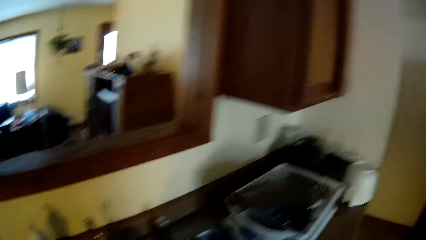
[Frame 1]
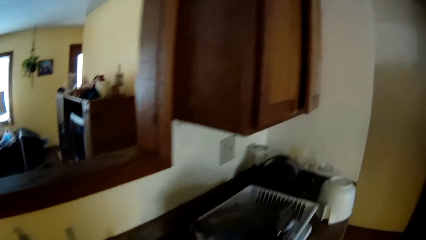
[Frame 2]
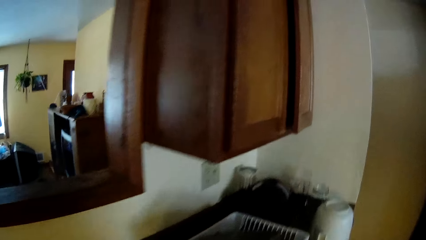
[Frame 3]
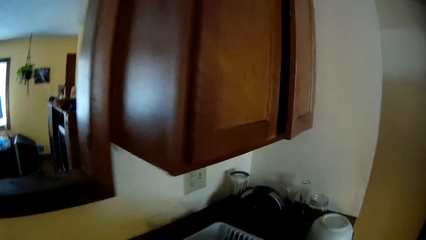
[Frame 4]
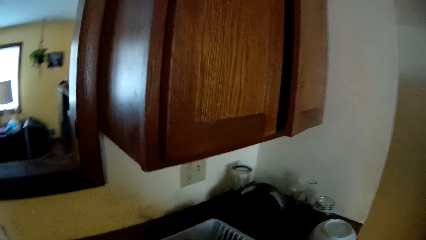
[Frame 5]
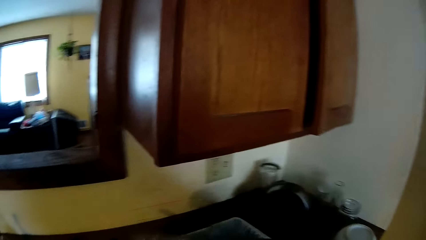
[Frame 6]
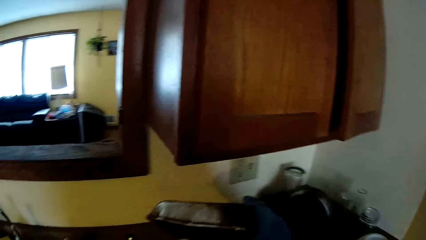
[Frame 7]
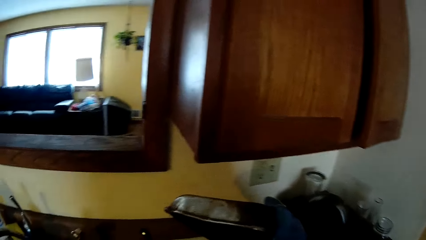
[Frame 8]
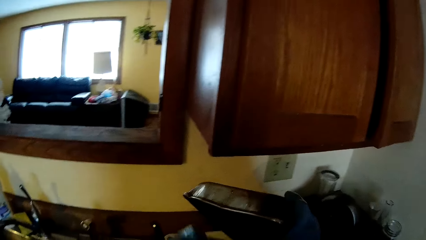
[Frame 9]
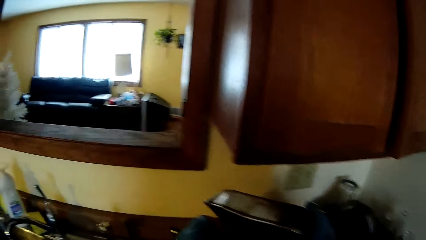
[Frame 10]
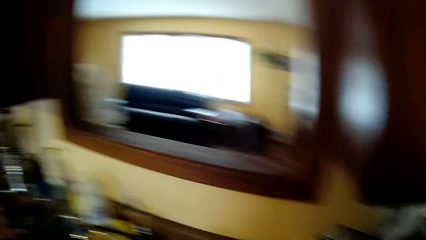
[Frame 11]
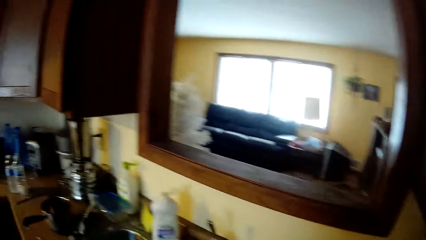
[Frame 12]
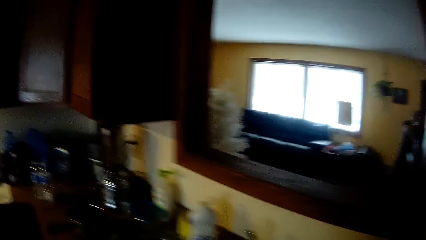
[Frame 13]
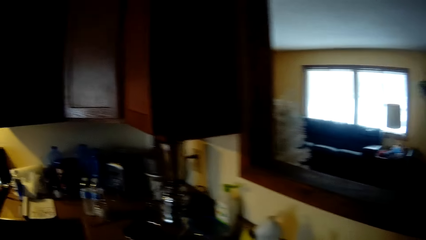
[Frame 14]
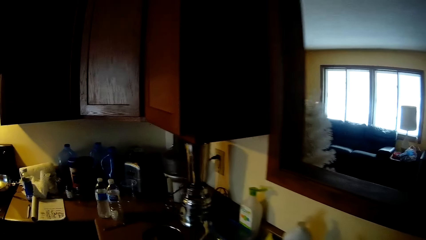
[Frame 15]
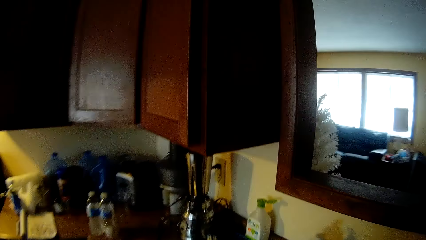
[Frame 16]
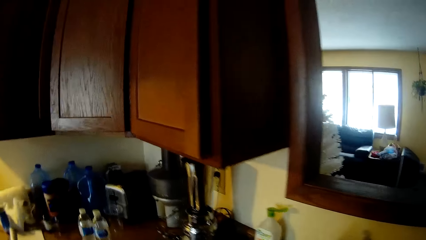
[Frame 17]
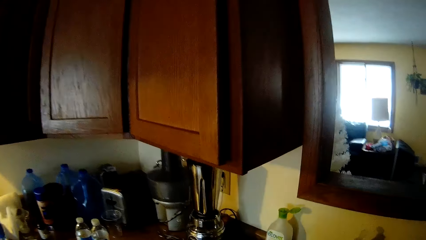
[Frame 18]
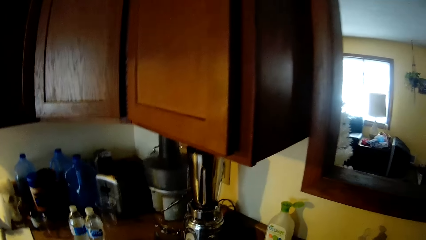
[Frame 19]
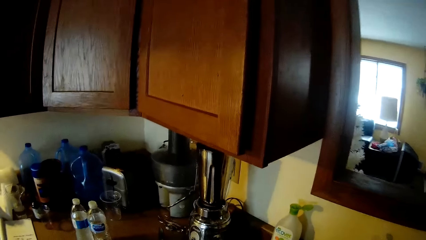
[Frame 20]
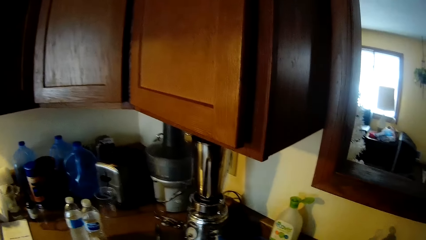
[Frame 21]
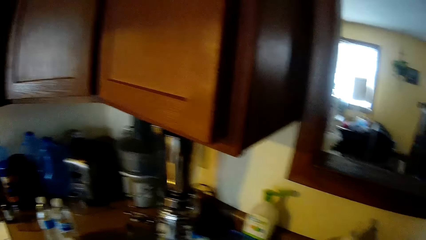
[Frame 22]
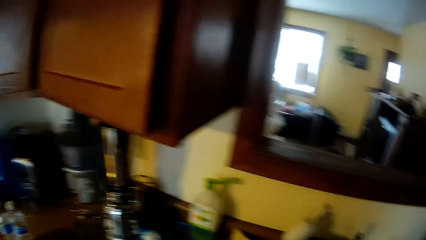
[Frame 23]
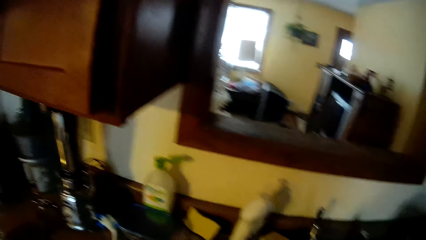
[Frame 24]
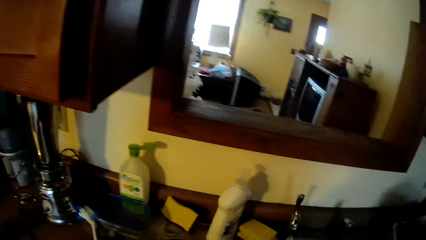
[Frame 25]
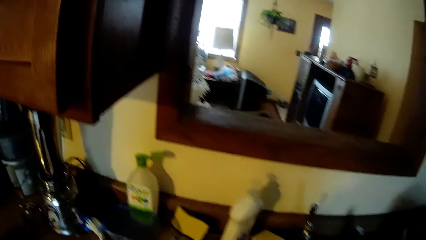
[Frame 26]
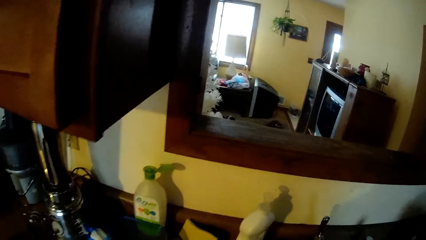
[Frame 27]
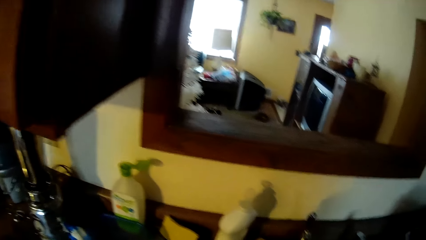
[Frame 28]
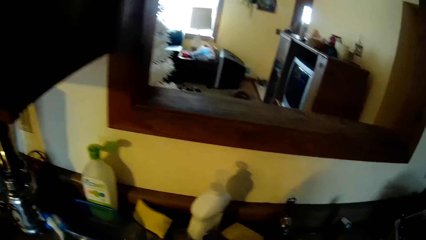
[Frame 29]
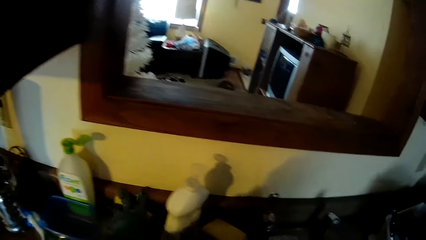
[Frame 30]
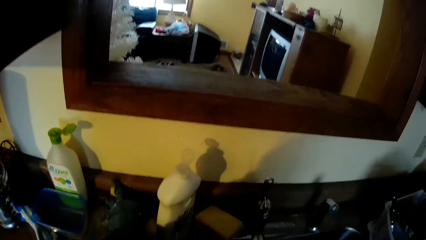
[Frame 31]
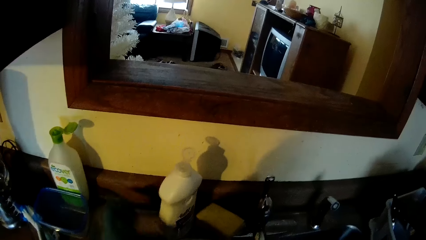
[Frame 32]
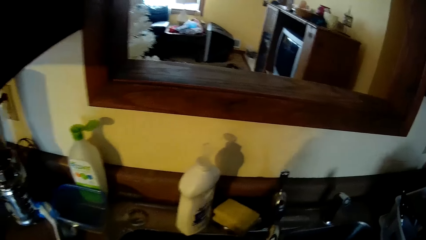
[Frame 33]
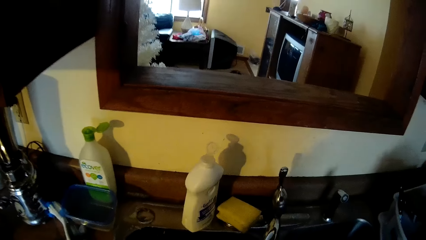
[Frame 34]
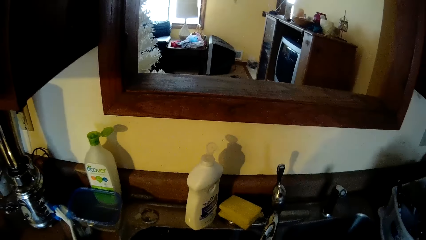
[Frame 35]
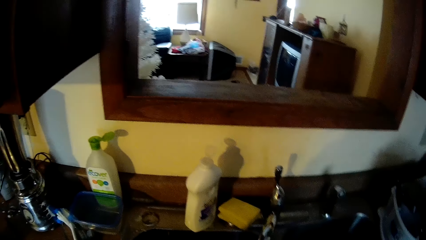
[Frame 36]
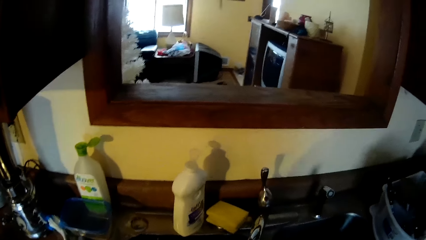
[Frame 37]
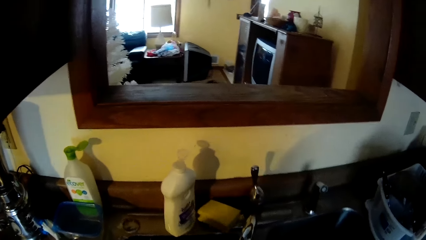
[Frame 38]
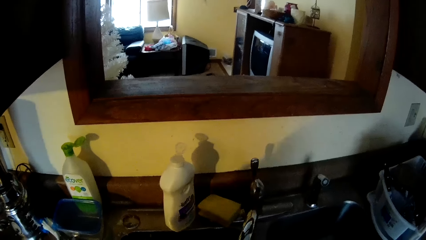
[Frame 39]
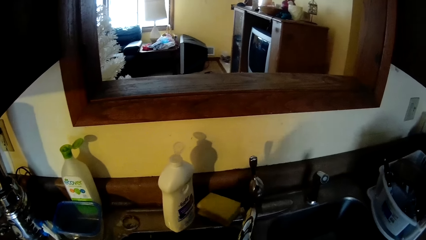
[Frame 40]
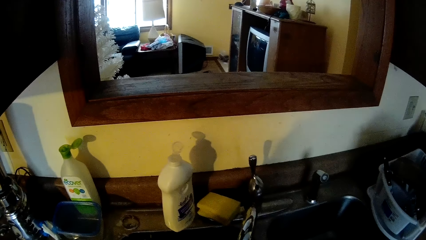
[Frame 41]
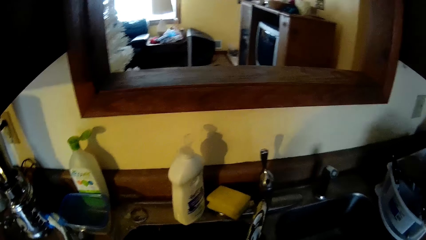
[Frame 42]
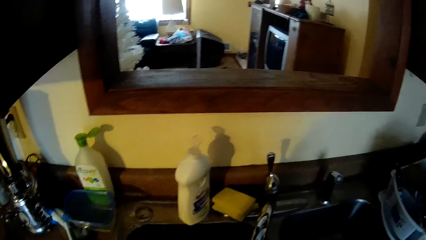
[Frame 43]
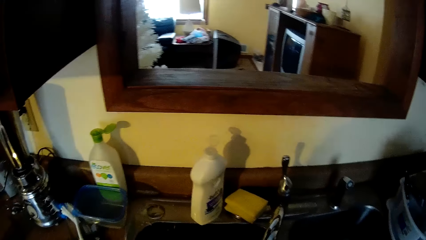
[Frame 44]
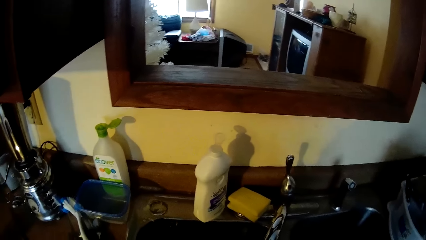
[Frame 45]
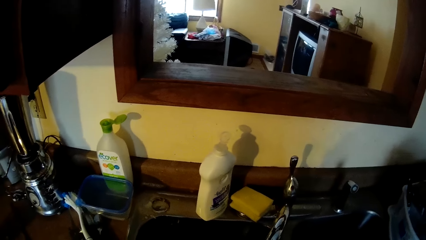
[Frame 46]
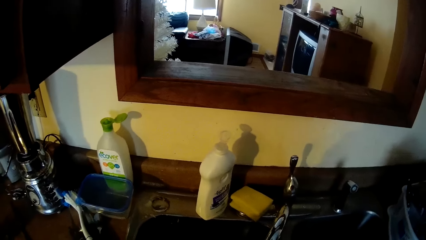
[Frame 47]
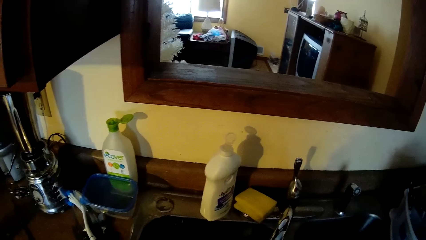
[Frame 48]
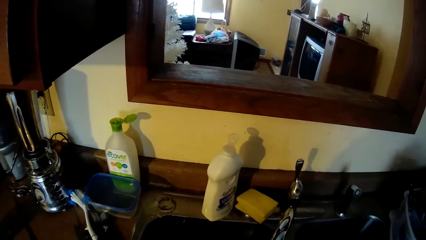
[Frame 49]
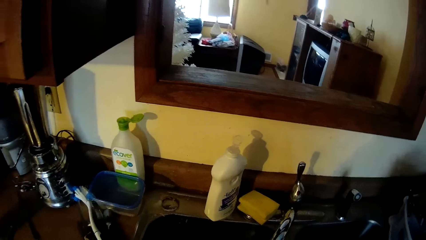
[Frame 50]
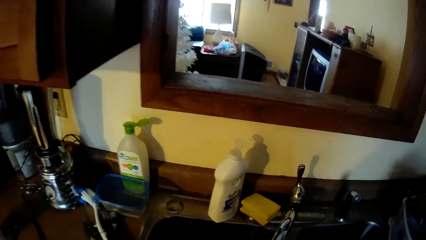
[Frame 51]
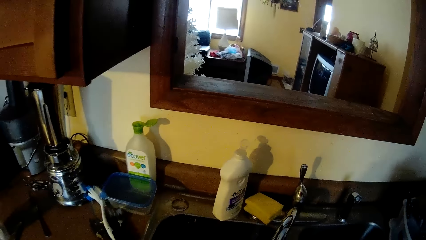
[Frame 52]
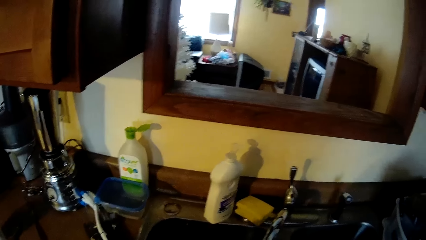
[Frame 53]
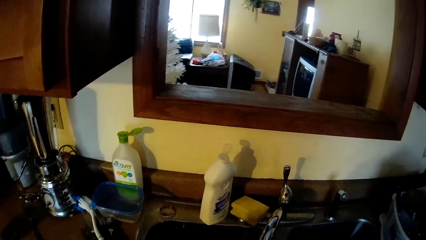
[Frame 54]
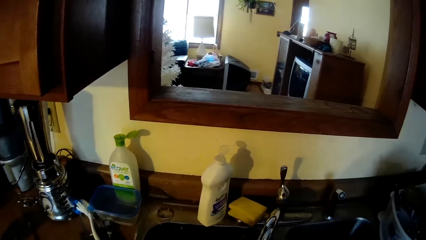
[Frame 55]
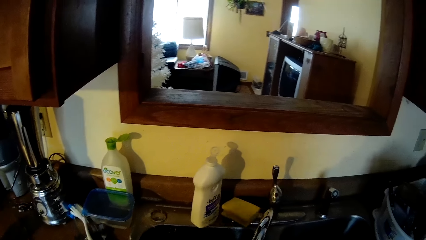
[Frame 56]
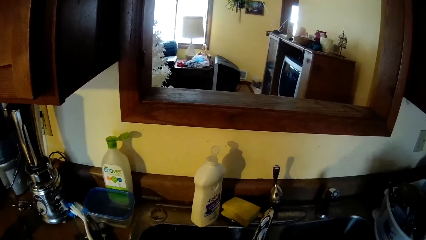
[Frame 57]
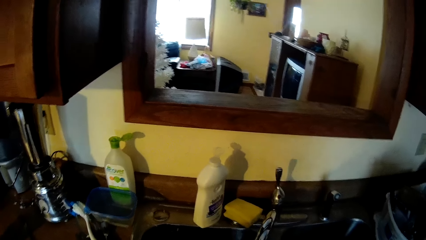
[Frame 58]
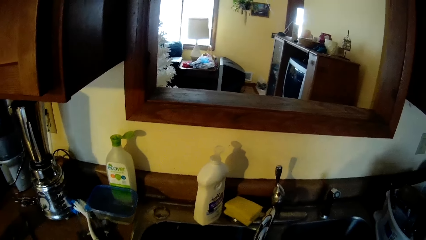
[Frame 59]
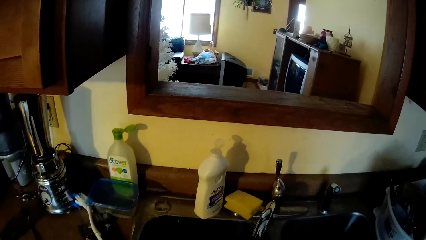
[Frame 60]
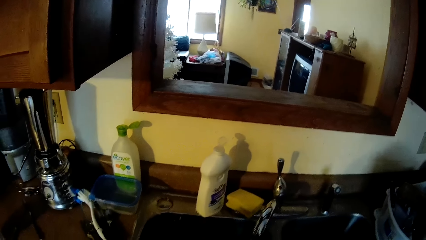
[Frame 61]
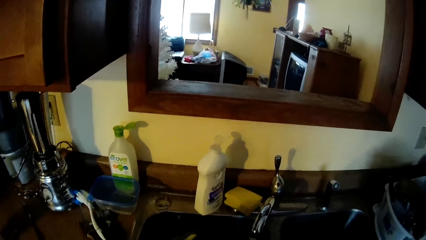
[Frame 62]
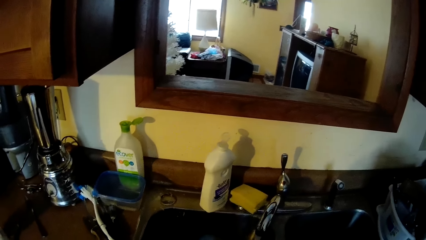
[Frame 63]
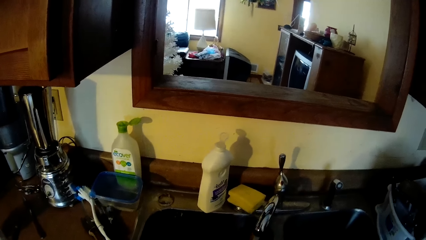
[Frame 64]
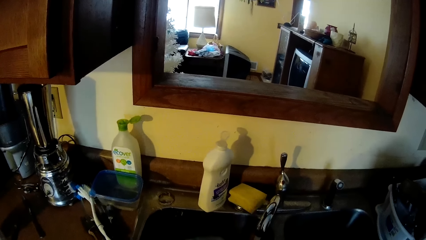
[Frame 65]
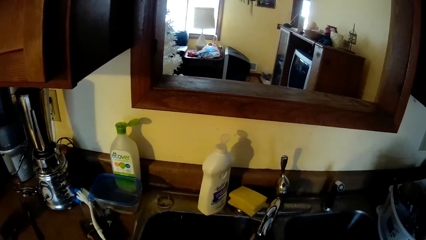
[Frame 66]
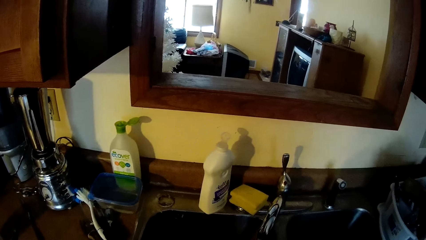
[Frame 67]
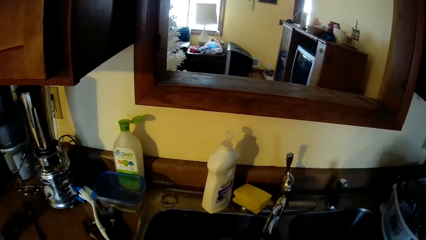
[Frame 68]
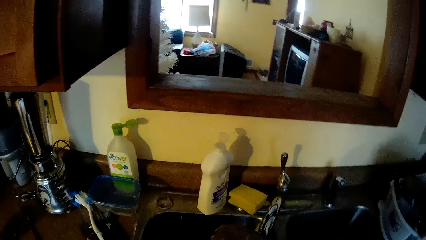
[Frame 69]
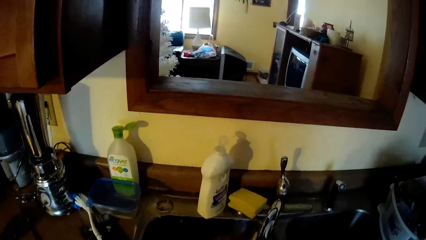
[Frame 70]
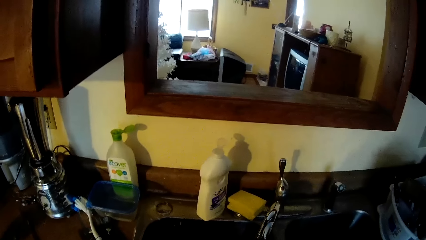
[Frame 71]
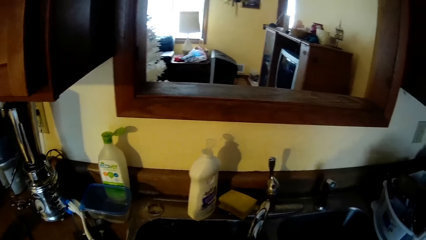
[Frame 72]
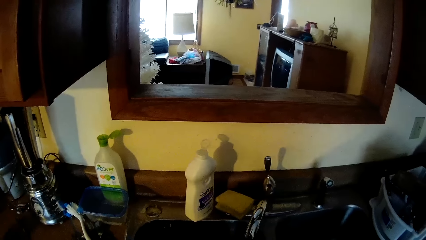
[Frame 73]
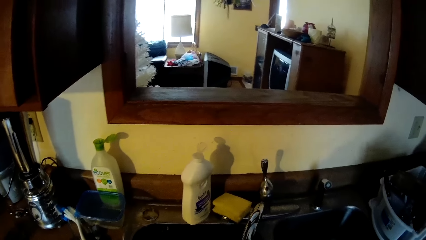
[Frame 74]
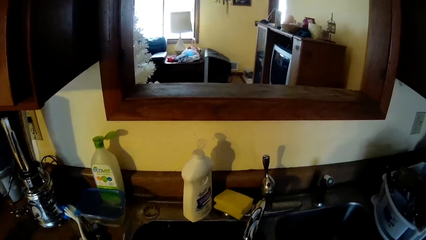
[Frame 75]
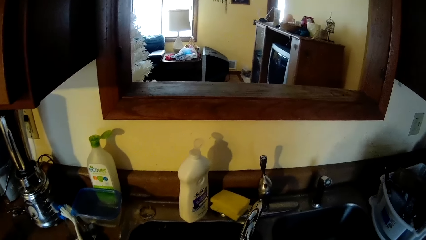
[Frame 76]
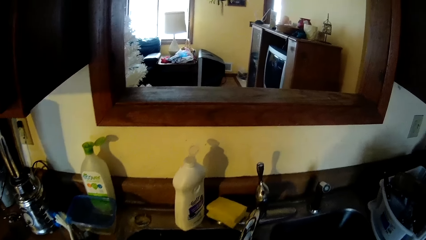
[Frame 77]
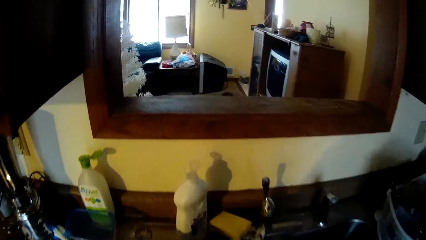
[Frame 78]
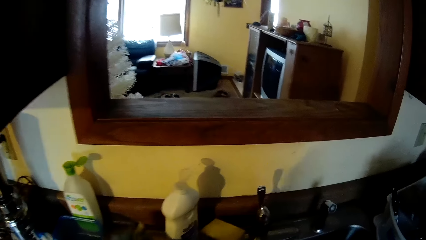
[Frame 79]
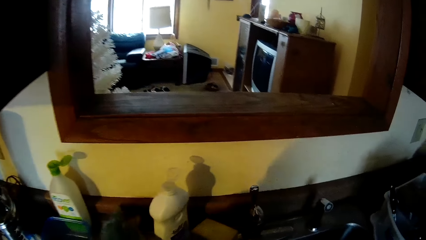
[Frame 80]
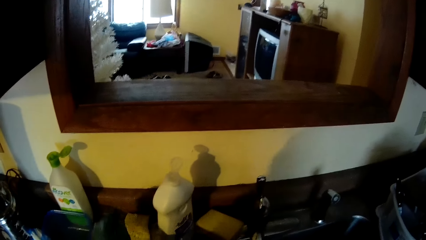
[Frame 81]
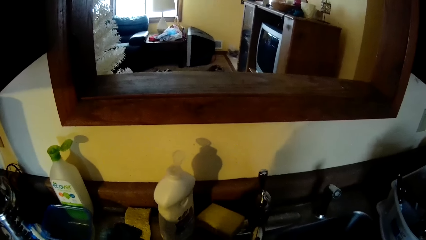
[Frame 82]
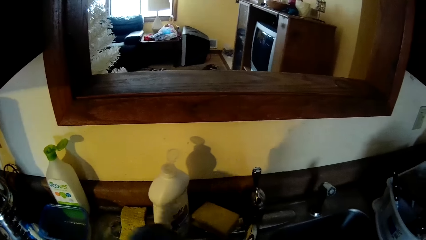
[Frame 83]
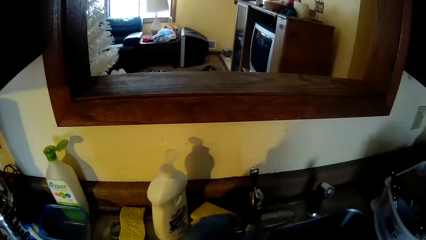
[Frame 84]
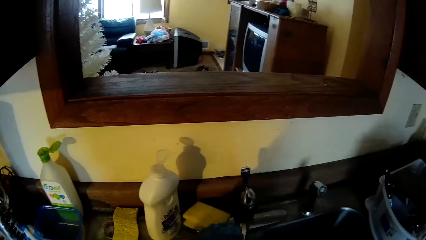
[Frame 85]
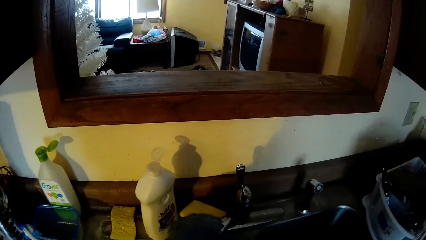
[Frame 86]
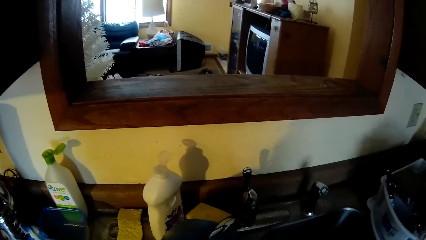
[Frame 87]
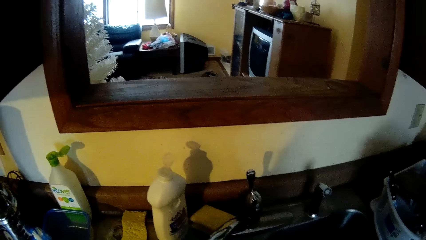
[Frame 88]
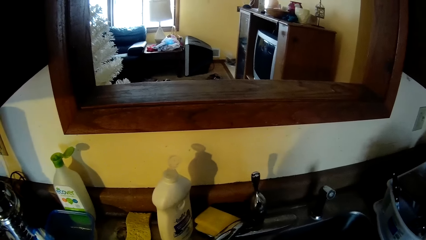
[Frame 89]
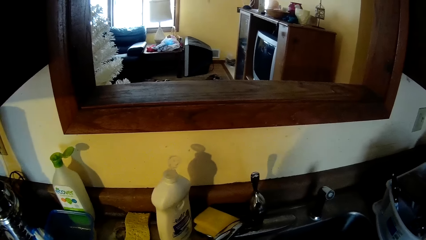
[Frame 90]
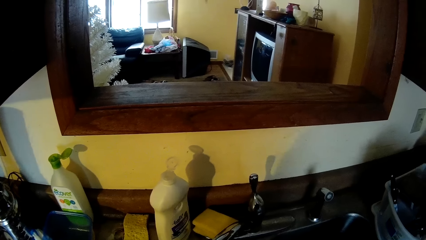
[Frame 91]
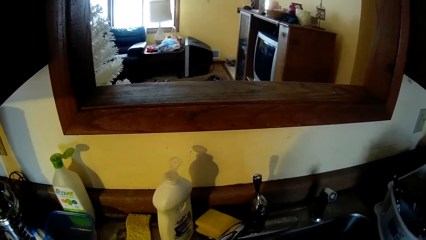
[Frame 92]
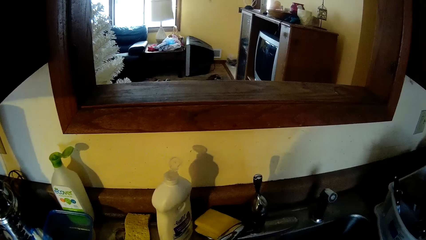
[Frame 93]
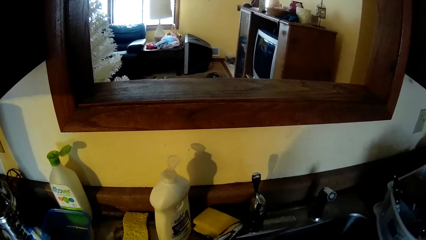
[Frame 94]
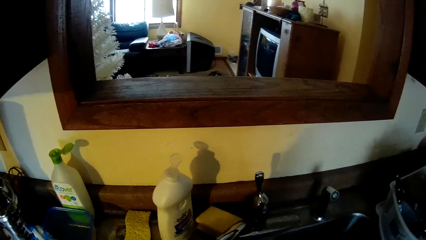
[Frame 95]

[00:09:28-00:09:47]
The camera wearer looks around. He walks to a plate rack. He holds a bowl with his right hand. He lifts a tray. He turns around and walks to a counter top. He looks at the sink. He picks up the sponge on the edge of the sink with his right hand. He washes the bowl in the sink with both hands. He looks at the sink. He drops the sponge on the edge of the sink with his left hand. He turns the faucet with his left hand. He rinses the bowl with both hands.
